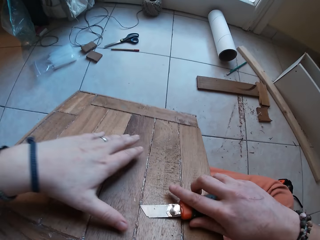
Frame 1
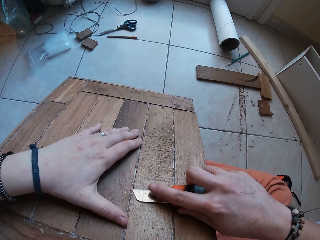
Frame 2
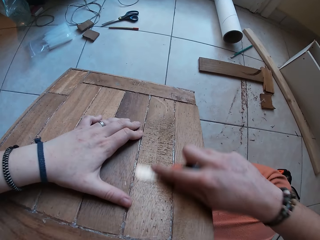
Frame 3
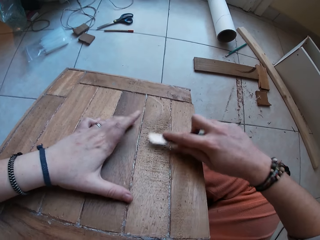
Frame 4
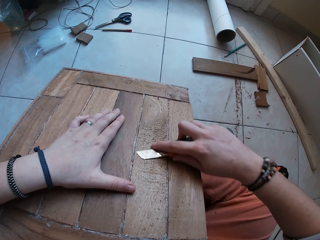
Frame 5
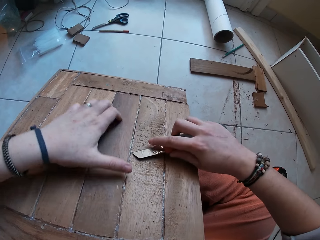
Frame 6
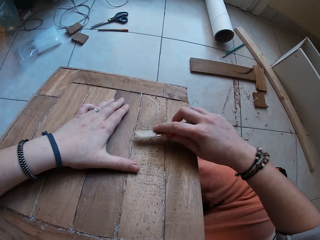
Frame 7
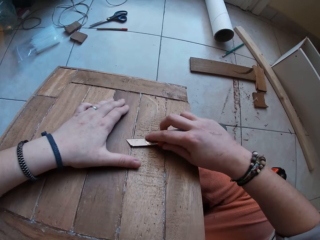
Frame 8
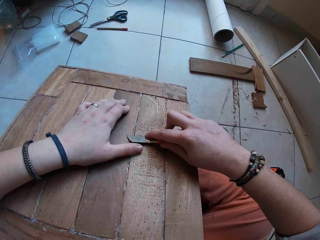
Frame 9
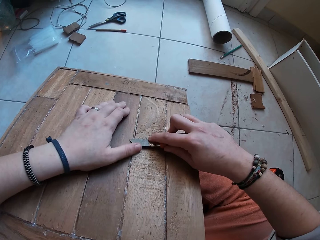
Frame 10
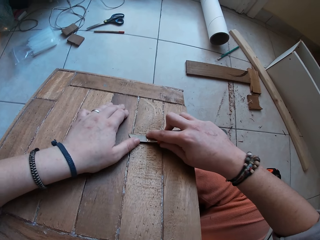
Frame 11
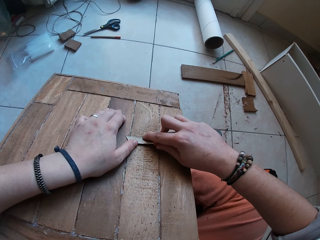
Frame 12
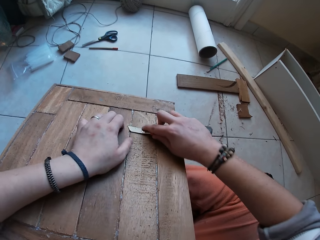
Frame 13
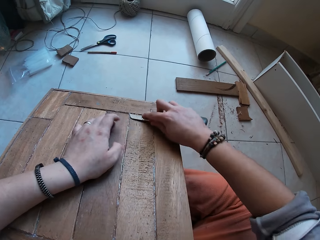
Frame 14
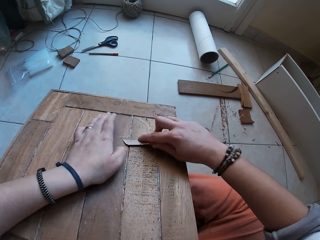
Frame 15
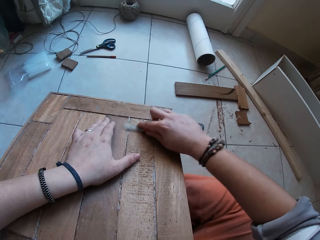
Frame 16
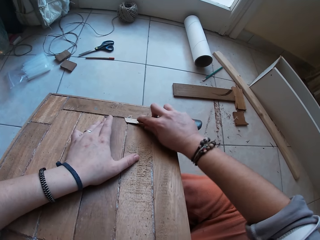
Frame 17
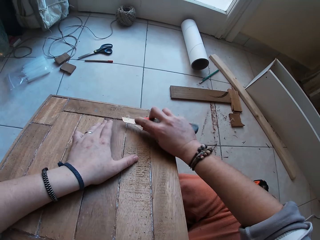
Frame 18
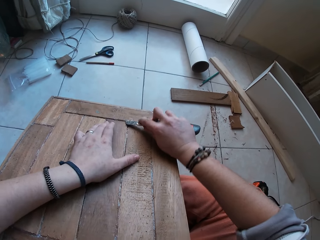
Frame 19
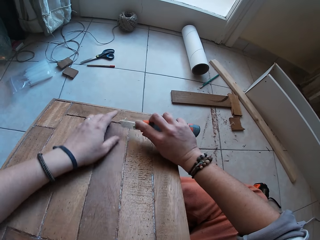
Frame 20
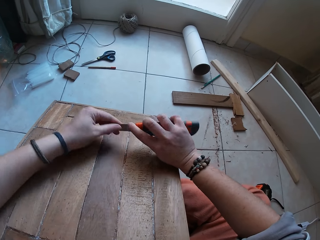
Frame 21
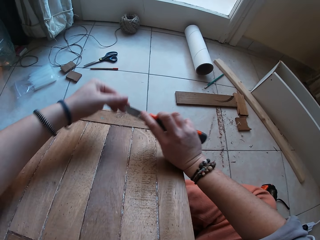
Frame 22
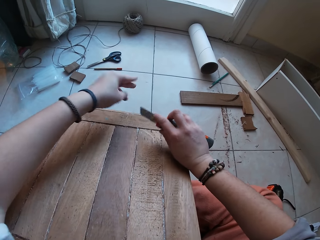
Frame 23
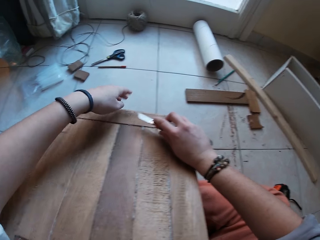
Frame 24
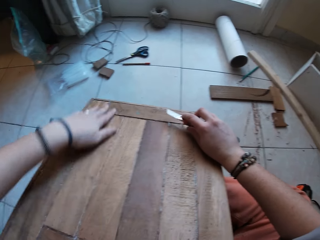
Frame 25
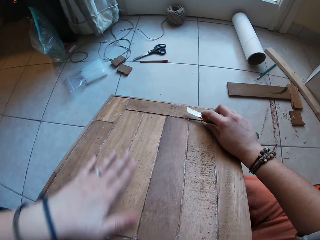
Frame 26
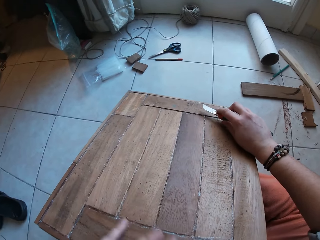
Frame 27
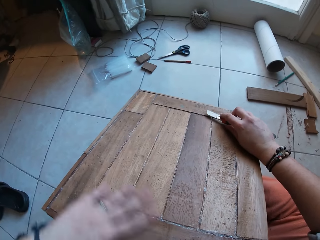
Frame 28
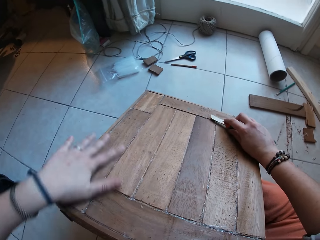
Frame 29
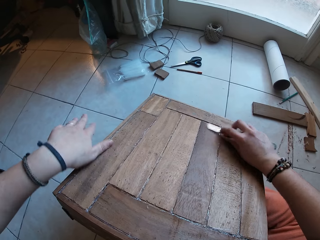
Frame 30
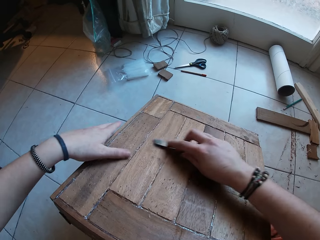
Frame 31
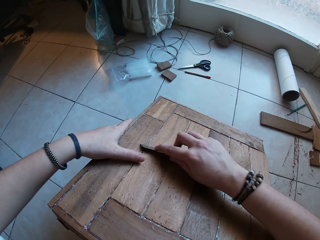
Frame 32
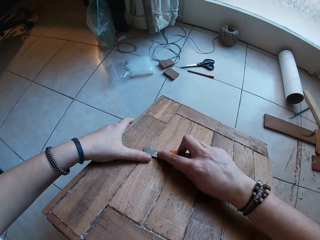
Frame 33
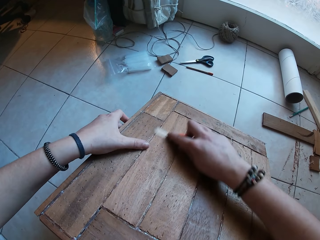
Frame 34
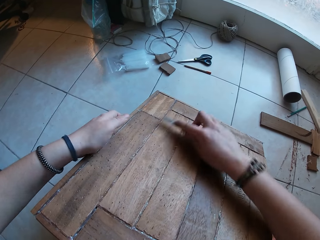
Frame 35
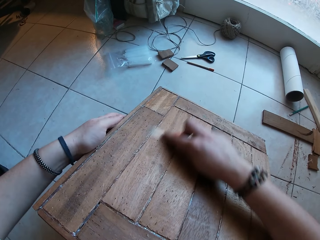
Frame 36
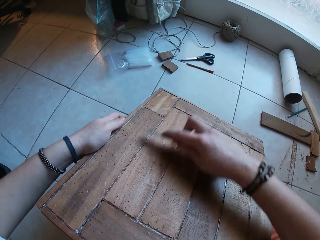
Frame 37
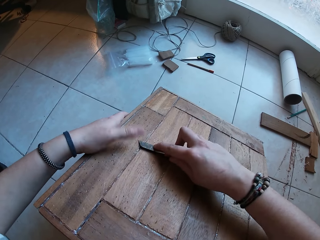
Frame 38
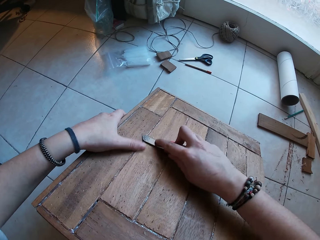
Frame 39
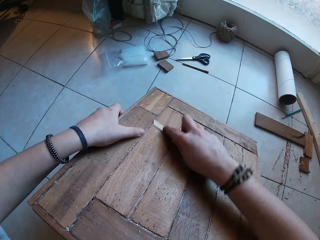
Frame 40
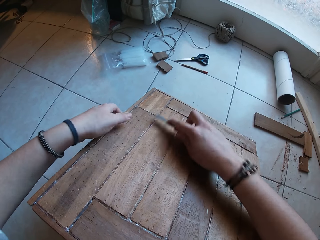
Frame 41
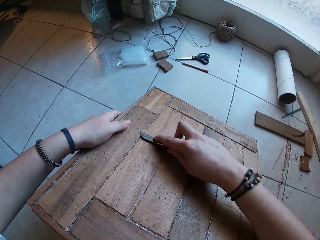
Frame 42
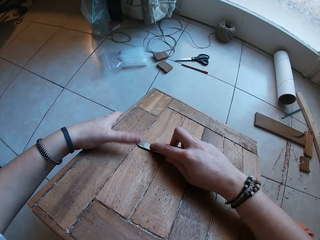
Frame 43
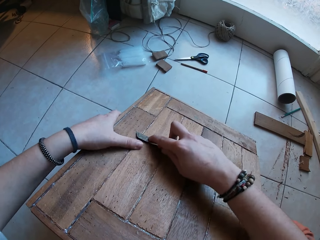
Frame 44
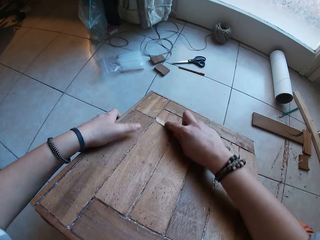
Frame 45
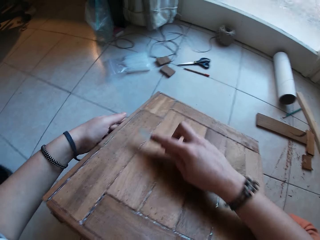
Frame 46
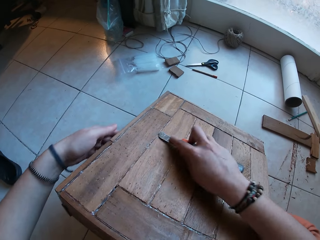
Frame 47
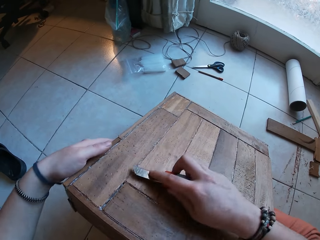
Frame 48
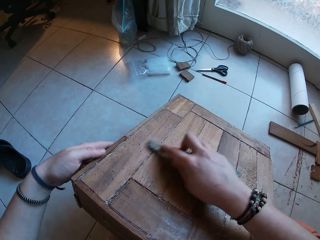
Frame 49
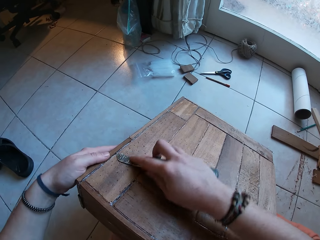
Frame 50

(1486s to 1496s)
The camera wearer places the hacking knife on the wooden box with his right hand. He places his left hand on the wooden box. He scrapes dirt off the wooden box with the hacking knife in his right hand. He places his left hand on the hacking knife in his right hand. He scrapes dirt off the wooden box with the hacking knife in his right hand. He removes dirt from the hacking knife in his right hand with his left hand. He places his left hand on the wooden box. He wipes the wooden box. He places his left hand on the hacking knife in his right hand. He scrapes dirt off the wooden box with the hacking knife in his right hand. He places his left hand on the hacking knife in his right hand. He scrapes dirt off the wooden box with the hacking knife in his right hand.

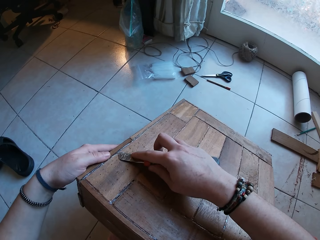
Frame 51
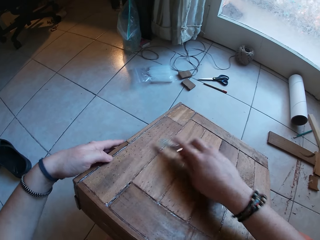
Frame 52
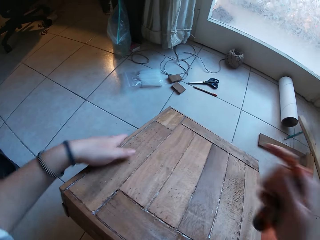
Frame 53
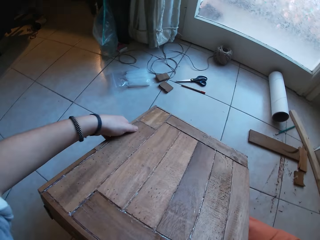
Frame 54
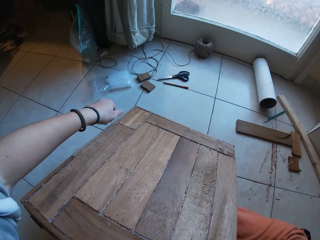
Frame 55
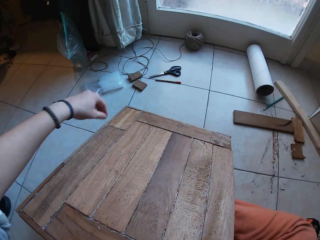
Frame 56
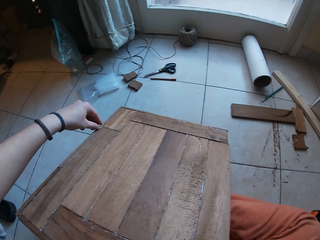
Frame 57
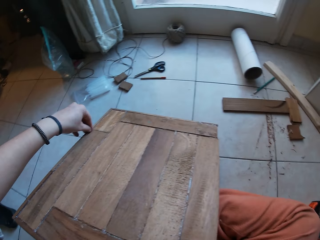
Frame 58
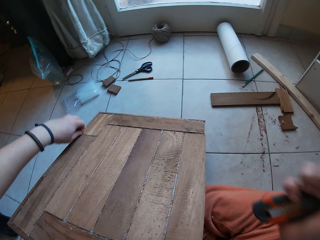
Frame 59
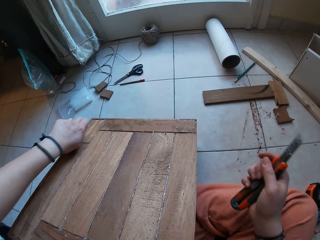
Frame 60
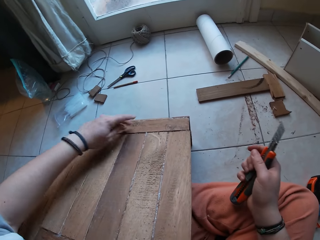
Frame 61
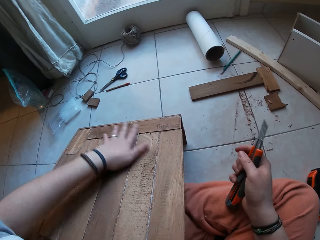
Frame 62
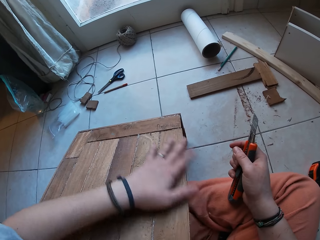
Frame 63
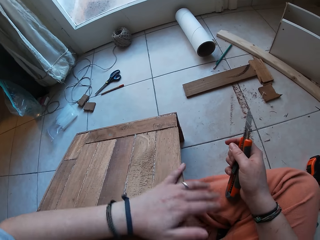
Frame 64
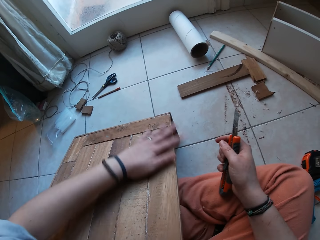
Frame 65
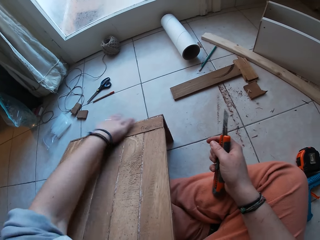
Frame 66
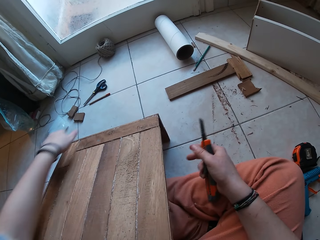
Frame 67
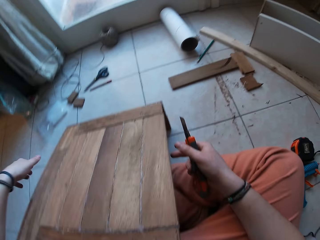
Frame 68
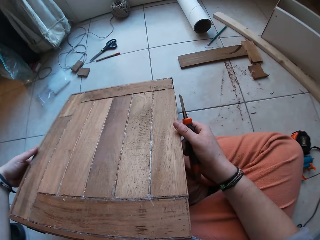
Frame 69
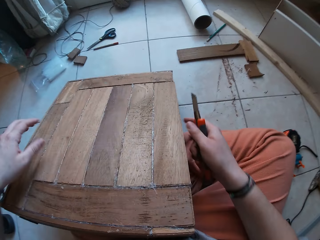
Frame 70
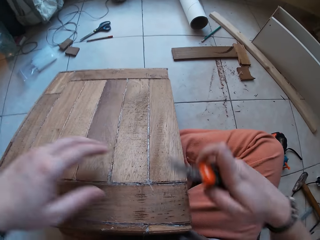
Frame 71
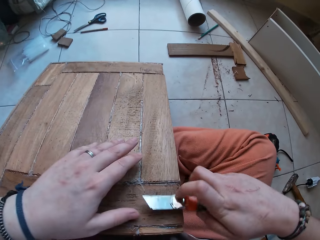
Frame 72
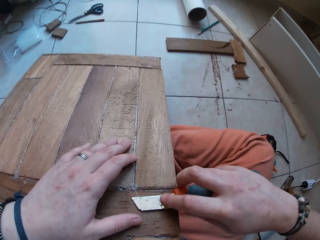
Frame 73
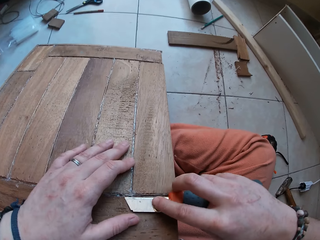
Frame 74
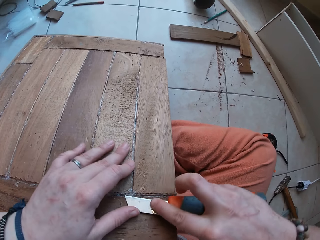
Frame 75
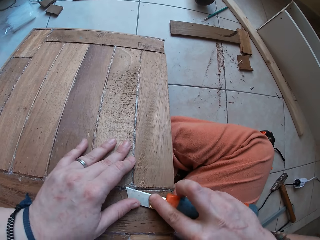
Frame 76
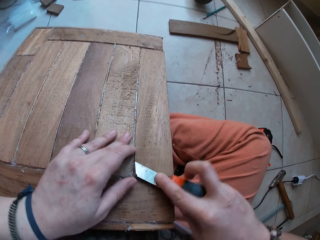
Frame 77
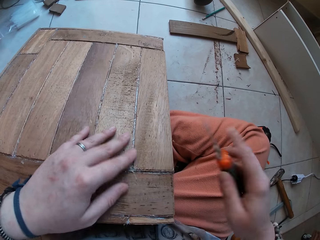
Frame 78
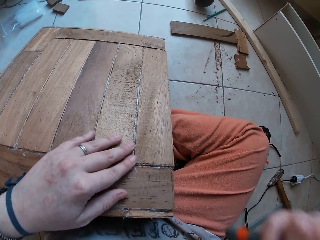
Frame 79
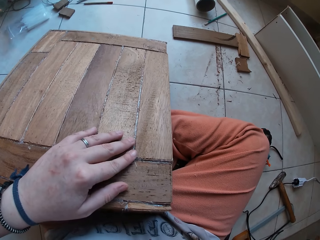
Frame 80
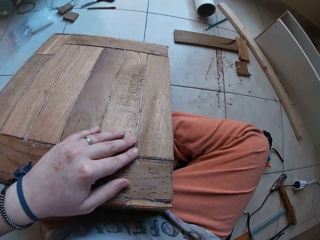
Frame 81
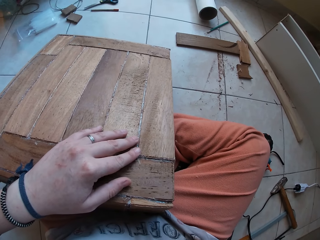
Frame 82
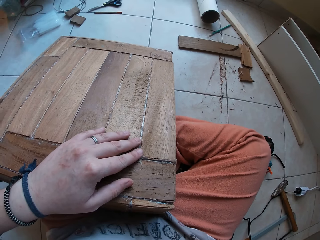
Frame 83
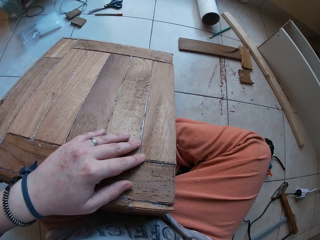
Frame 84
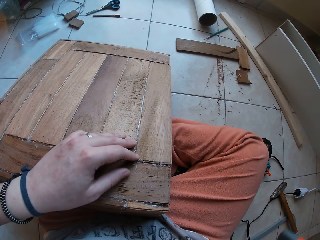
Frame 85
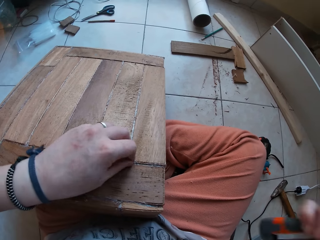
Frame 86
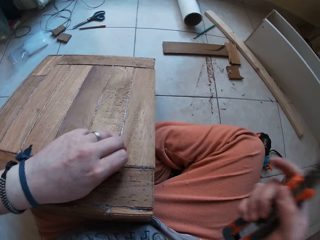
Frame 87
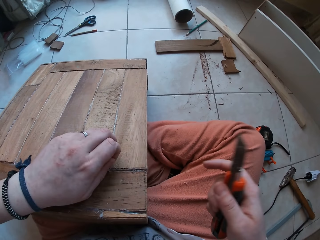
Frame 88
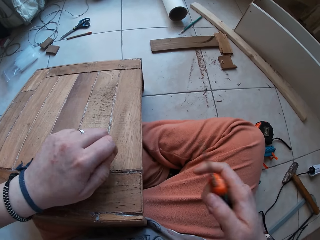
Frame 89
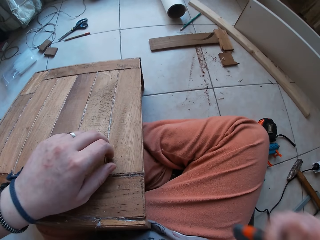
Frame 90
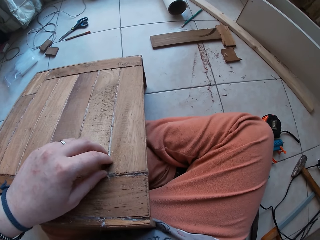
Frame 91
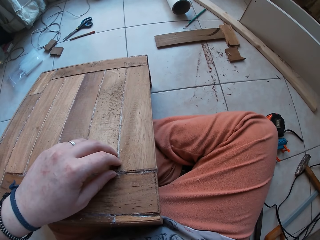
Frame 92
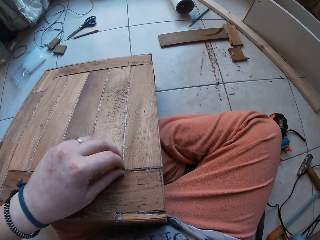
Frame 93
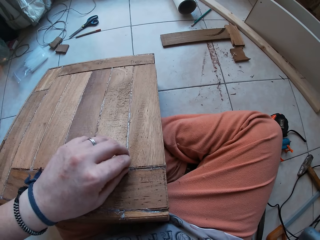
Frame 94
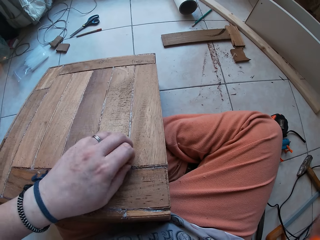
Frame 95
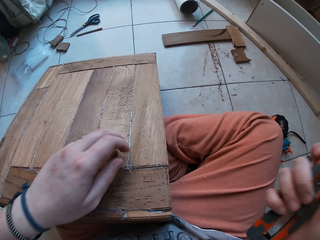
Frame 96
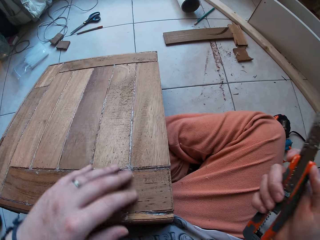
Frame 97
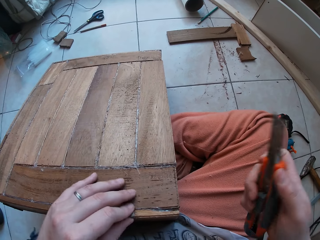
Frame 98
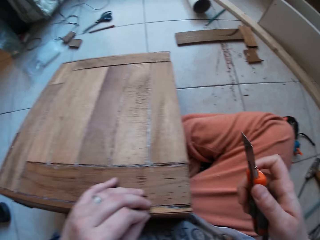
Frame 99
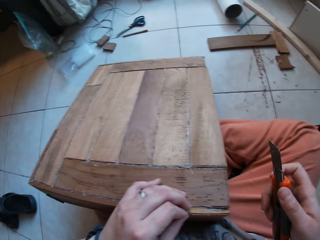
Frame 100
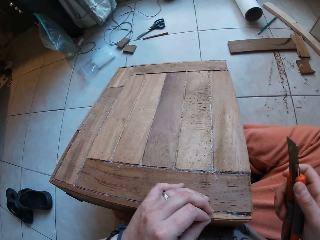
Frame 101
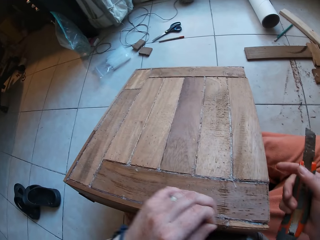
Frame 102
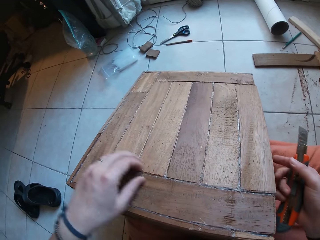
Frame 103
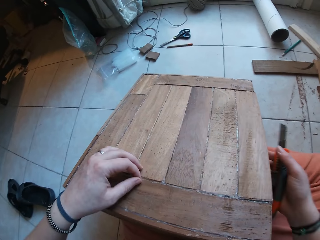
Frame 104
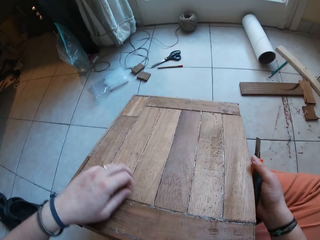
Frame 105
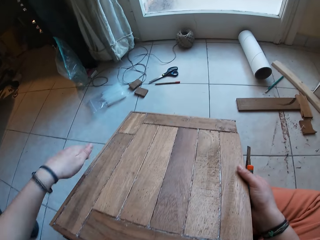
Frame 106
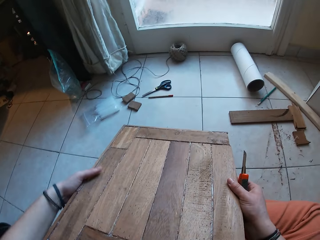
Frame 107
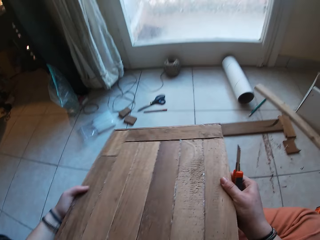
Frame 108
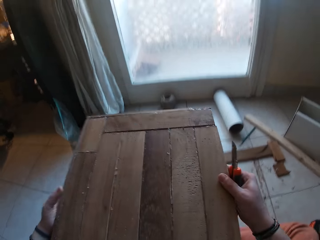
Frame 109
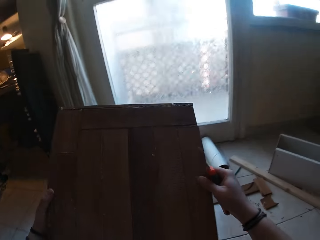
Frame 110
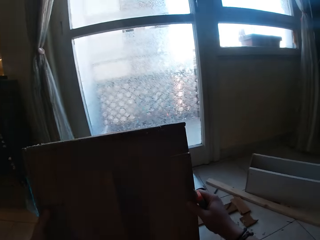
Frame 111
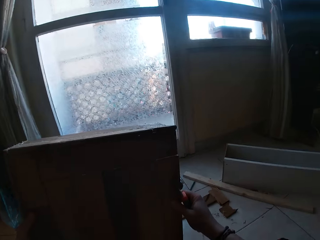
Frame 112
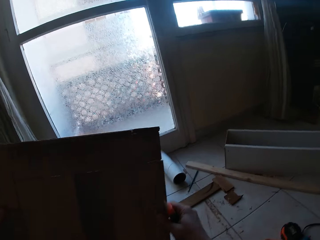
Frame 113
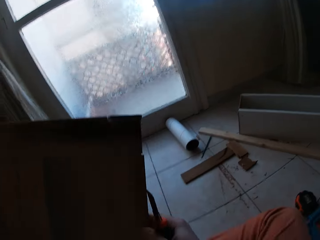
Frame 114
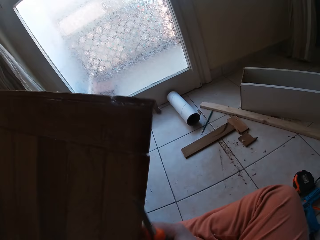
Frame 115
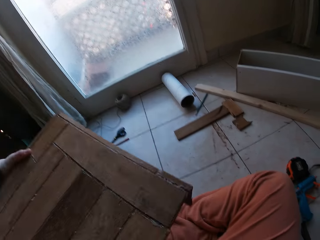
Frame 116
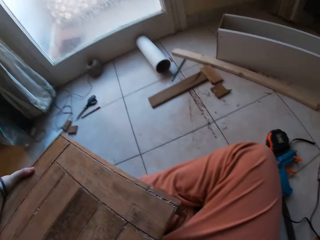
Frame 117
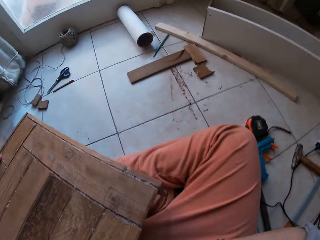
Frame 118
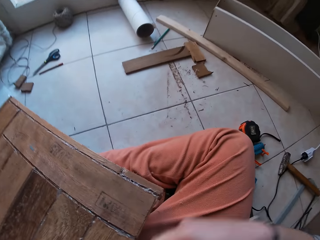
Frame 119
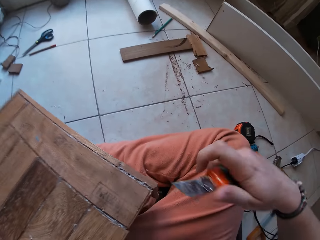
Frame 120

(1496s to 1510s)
The camera wearer wipes dirt off the wooden box with his left hand. He removes dirt. He wipes the wooden box. He places his right hand on the wooden box. He places his left hand on the hacking knife in his right hand. He scrapes dirt off the wooden box with the hacking knife in his right hand. He adjusts a camera on his head with his right hand. He removes dirt from the wooden box with his left hand. He adjusts the camera on his head with his right hand. He picks the wooden box from the floor with both hands. He stands the wooden box on the floor with both hands. He places the wooden box on his thighs with both hands.
